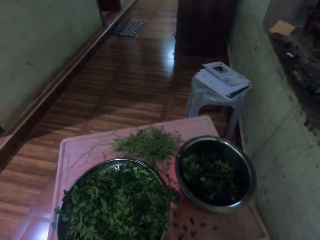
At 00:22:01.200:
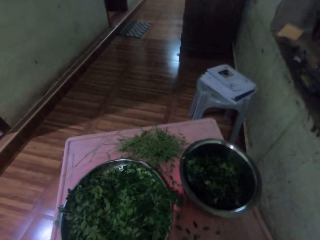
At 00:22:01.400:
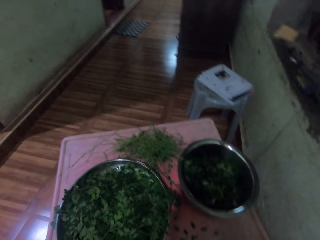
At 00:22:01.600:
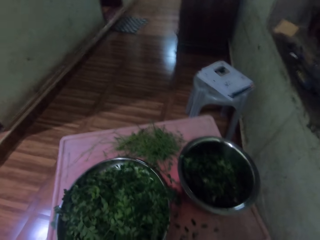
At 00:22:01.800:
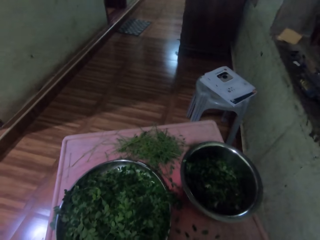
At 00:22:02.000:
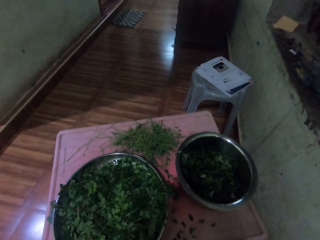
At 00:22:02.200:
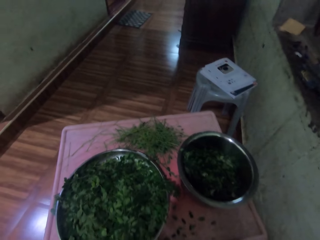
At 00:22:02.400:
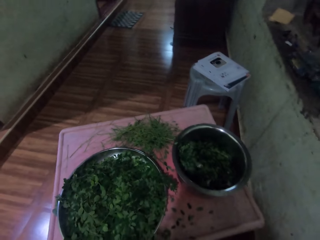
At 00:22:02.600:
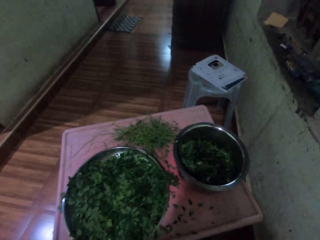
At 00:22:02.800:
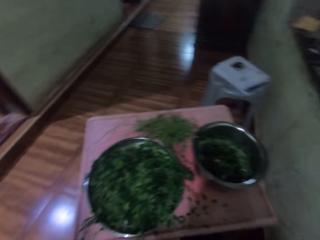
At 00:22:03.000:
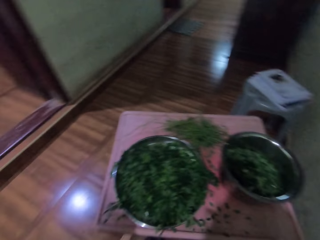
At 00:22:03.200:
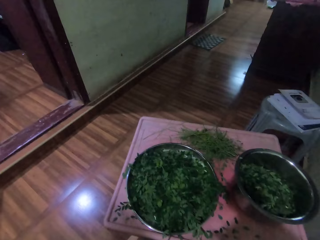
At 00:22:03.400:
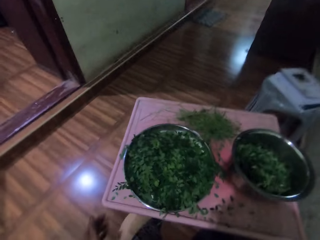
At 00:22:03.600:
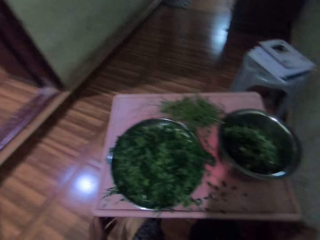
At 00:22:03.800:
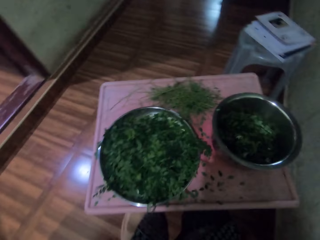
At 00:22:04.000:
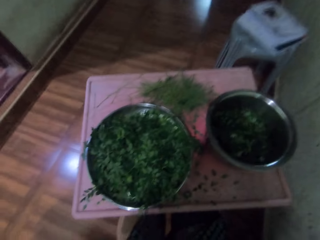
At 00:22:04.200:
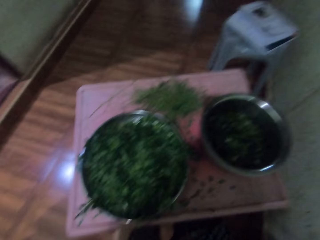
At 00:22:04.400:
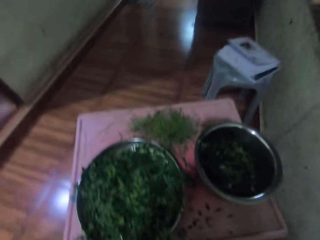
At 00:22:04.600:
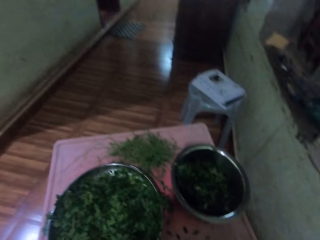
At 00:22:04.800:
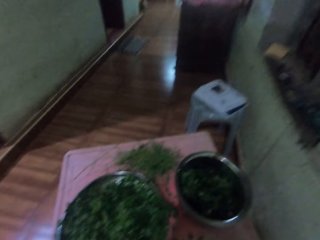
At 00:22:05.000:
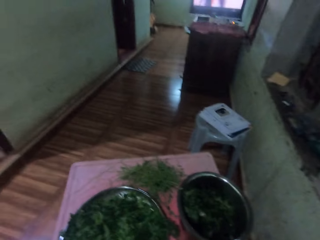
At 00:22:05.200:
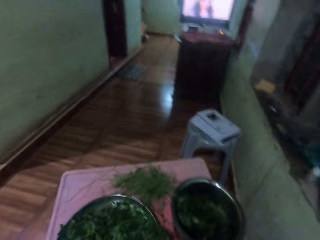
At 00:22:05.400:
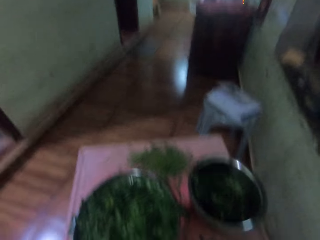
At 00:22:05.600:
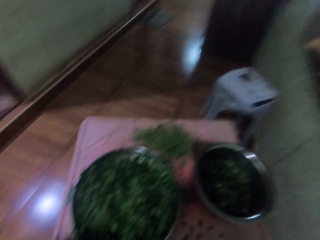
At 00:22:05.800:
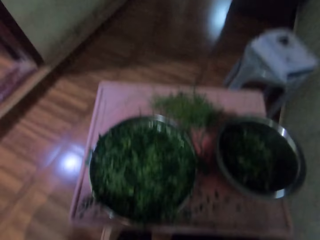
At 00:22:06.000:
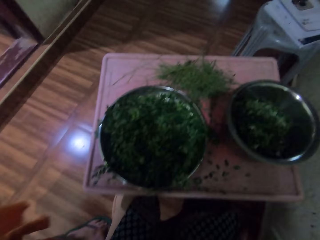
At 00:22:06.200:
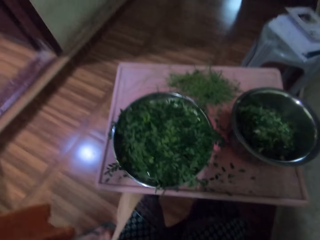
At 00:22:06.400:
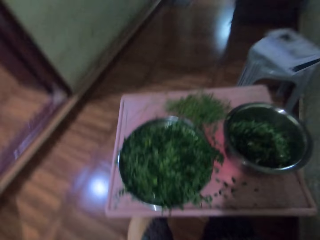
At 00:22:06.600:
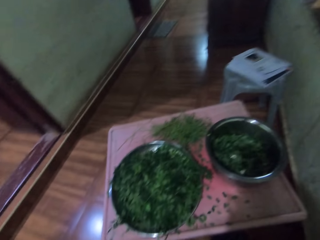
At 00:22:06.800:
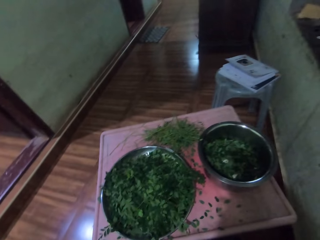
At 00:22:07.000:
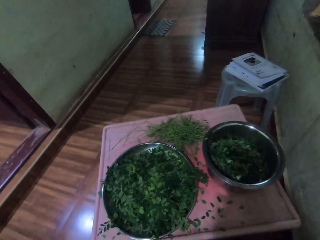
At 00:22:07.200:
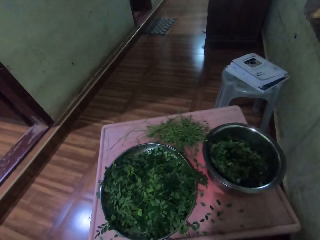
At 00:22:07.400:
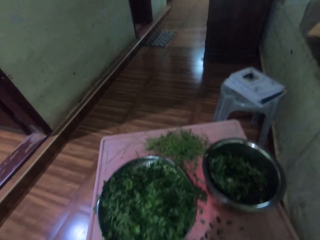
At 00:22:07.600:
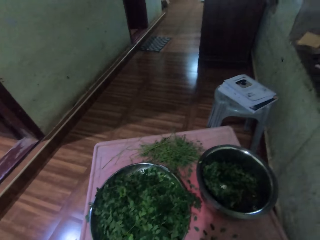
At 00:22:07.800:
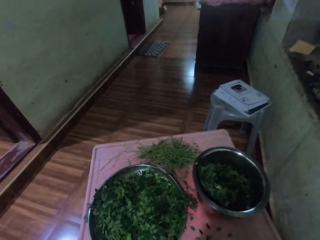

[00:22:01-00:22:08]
The camera wearer interacts with a person. They look around.

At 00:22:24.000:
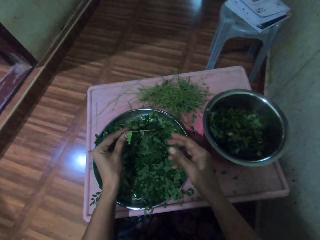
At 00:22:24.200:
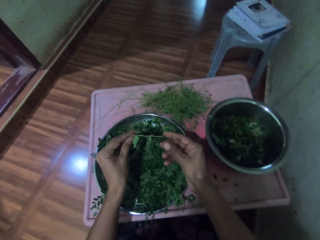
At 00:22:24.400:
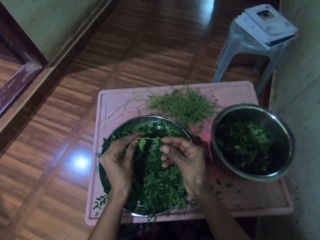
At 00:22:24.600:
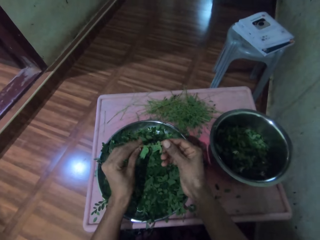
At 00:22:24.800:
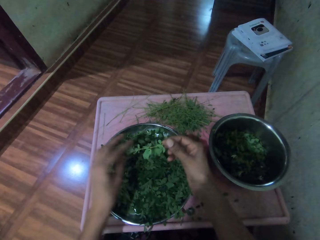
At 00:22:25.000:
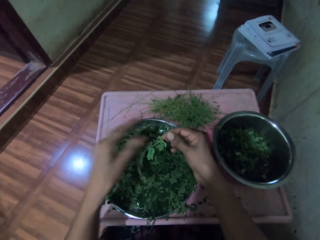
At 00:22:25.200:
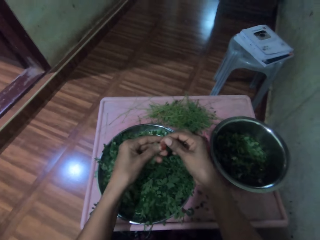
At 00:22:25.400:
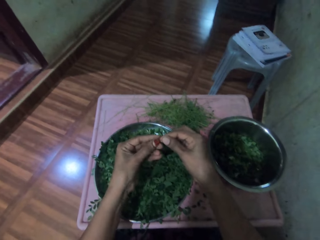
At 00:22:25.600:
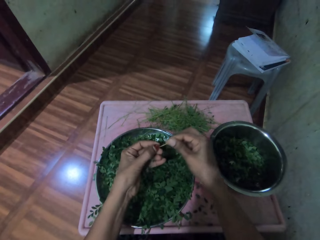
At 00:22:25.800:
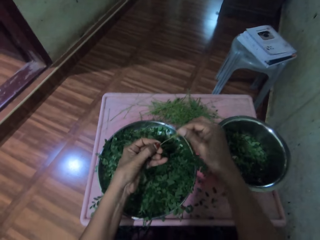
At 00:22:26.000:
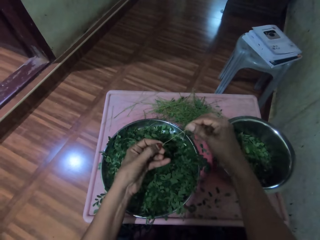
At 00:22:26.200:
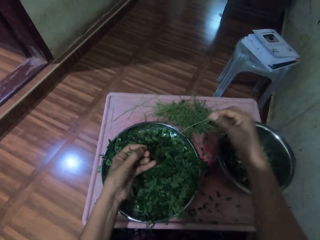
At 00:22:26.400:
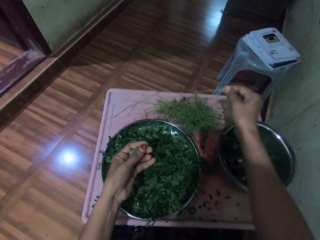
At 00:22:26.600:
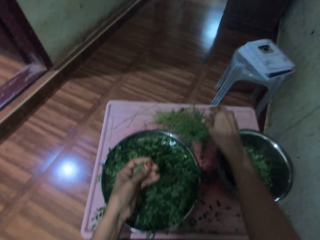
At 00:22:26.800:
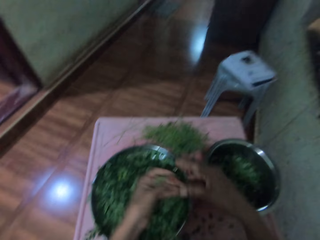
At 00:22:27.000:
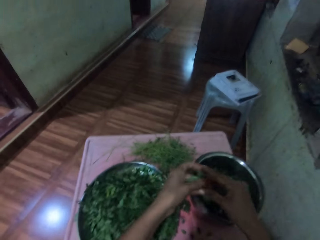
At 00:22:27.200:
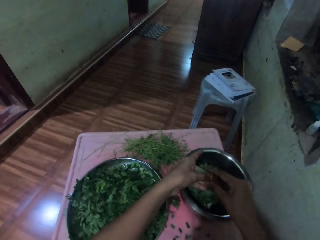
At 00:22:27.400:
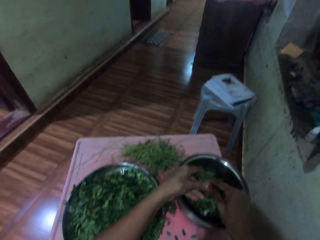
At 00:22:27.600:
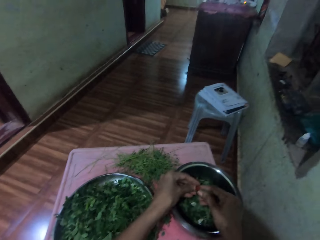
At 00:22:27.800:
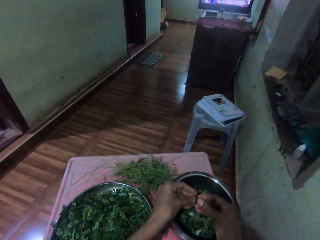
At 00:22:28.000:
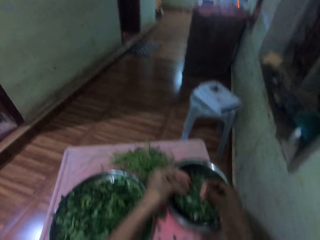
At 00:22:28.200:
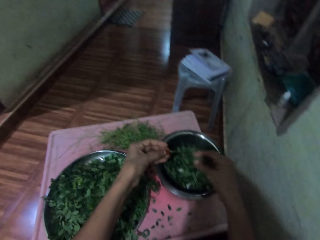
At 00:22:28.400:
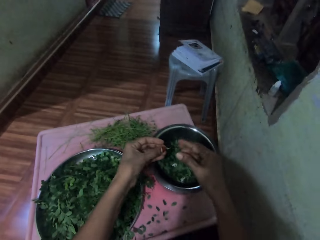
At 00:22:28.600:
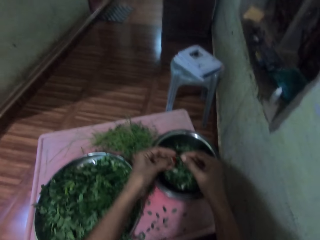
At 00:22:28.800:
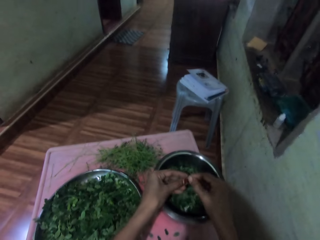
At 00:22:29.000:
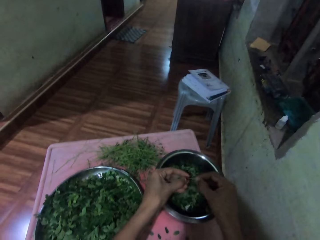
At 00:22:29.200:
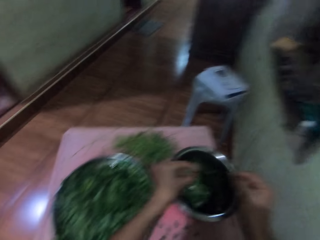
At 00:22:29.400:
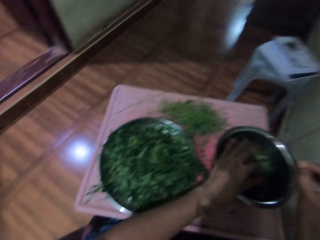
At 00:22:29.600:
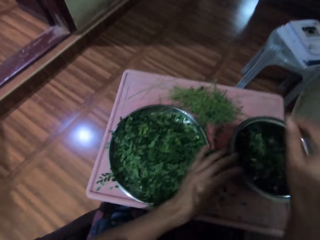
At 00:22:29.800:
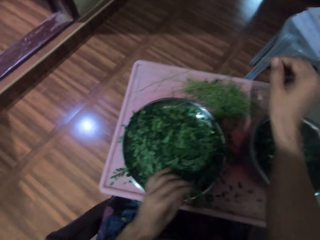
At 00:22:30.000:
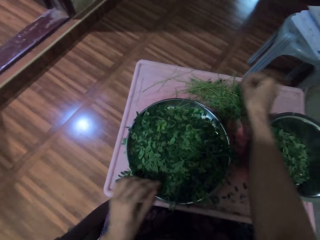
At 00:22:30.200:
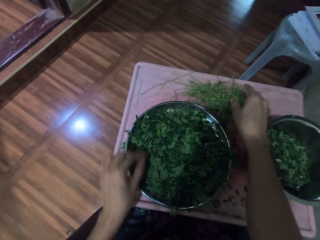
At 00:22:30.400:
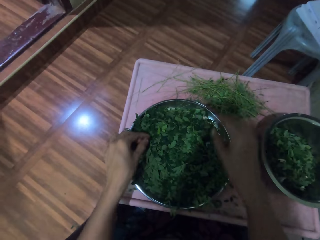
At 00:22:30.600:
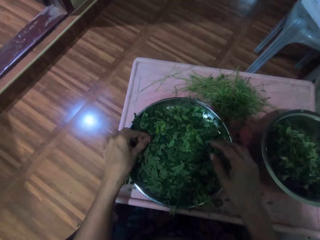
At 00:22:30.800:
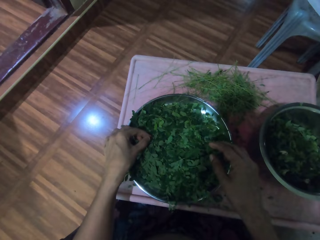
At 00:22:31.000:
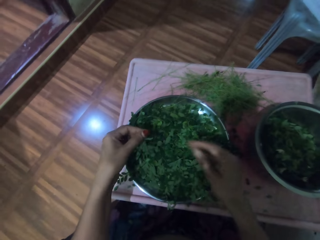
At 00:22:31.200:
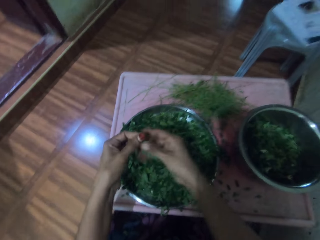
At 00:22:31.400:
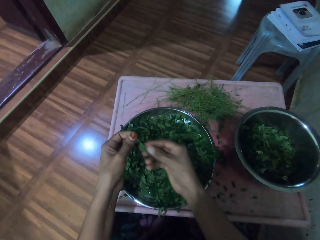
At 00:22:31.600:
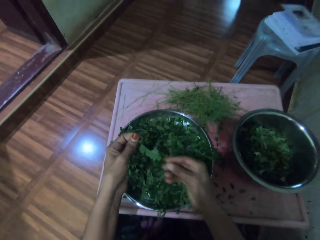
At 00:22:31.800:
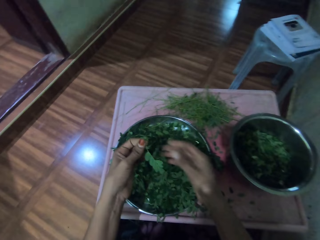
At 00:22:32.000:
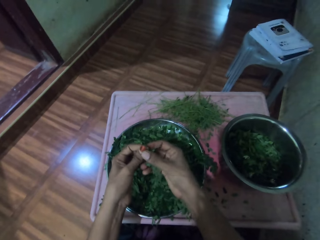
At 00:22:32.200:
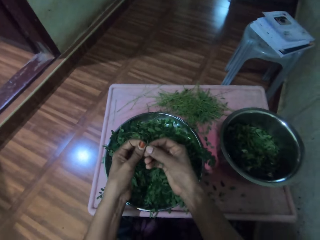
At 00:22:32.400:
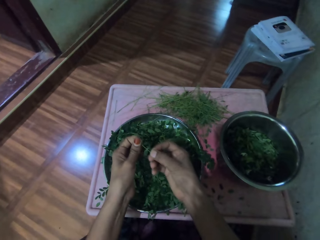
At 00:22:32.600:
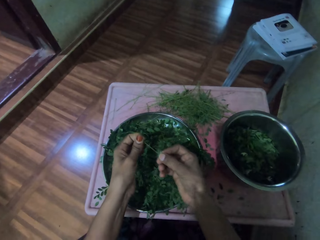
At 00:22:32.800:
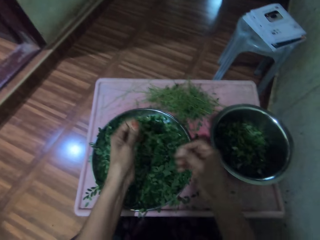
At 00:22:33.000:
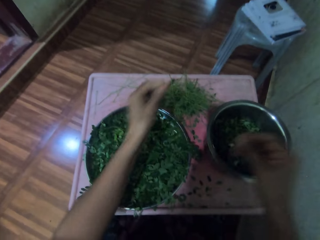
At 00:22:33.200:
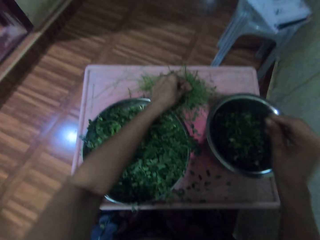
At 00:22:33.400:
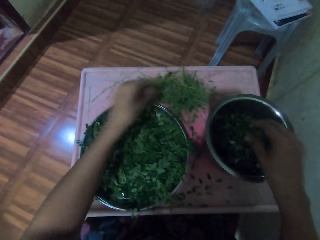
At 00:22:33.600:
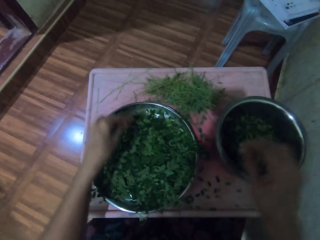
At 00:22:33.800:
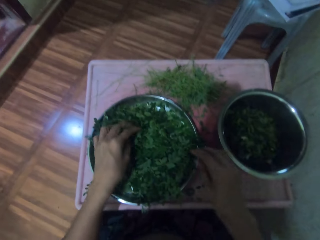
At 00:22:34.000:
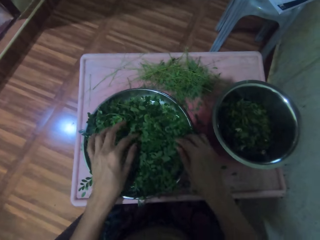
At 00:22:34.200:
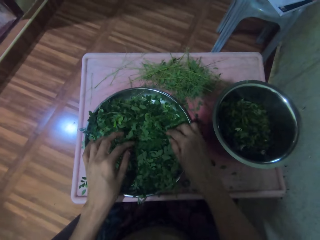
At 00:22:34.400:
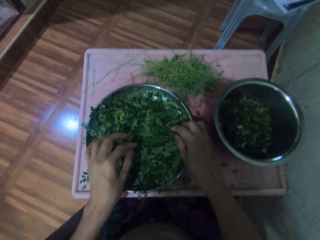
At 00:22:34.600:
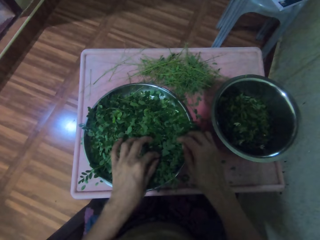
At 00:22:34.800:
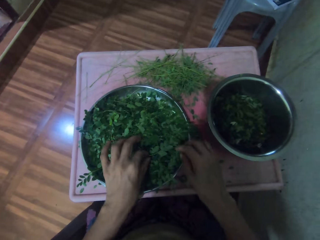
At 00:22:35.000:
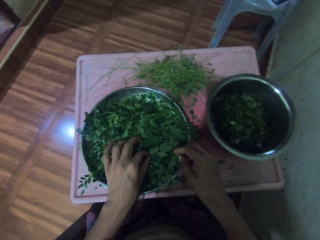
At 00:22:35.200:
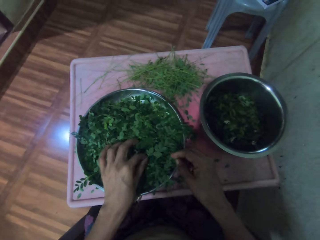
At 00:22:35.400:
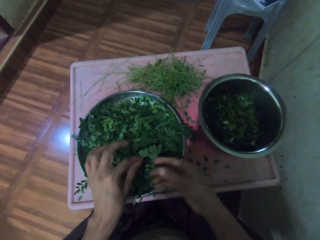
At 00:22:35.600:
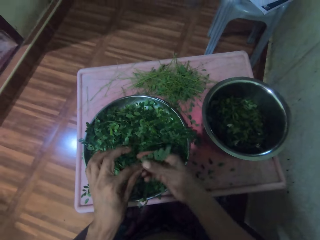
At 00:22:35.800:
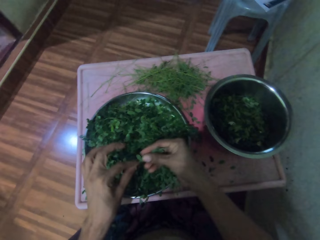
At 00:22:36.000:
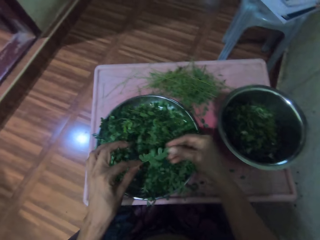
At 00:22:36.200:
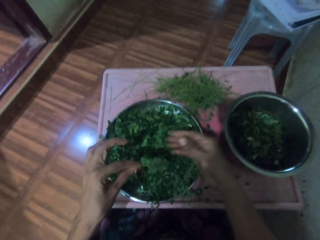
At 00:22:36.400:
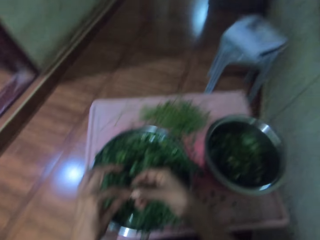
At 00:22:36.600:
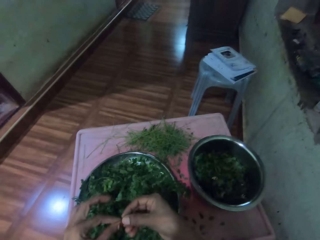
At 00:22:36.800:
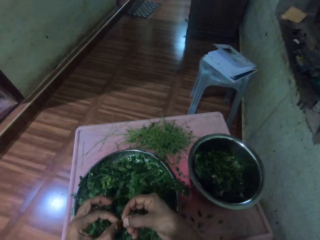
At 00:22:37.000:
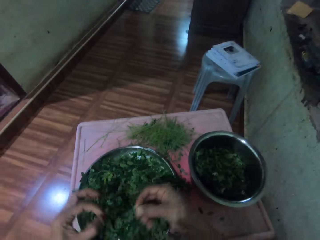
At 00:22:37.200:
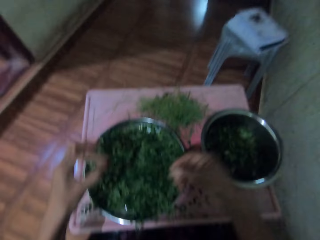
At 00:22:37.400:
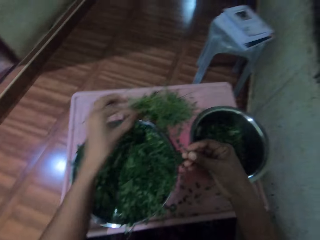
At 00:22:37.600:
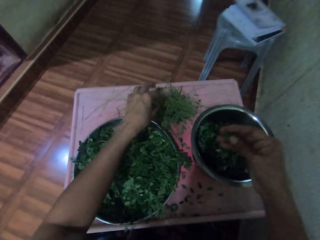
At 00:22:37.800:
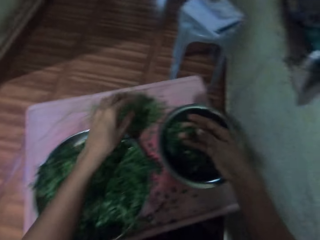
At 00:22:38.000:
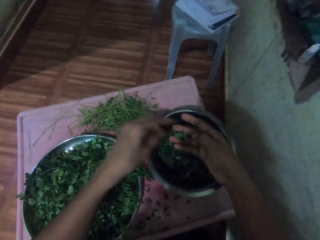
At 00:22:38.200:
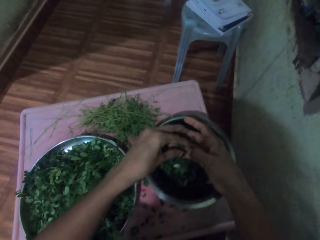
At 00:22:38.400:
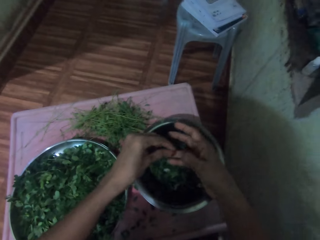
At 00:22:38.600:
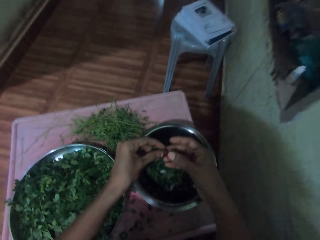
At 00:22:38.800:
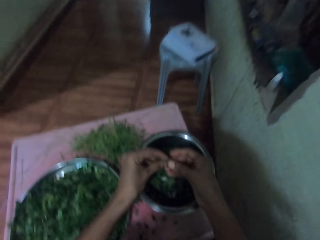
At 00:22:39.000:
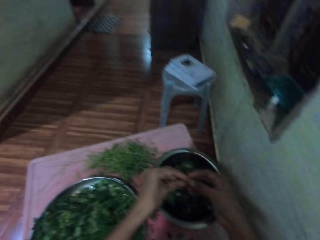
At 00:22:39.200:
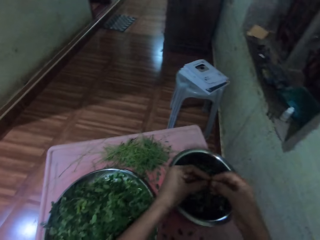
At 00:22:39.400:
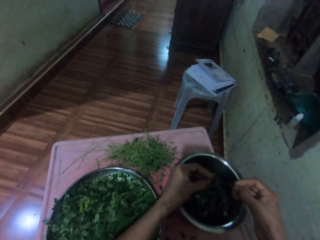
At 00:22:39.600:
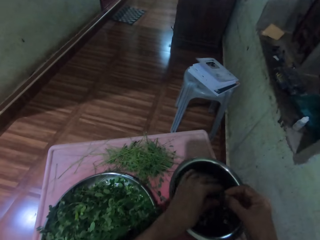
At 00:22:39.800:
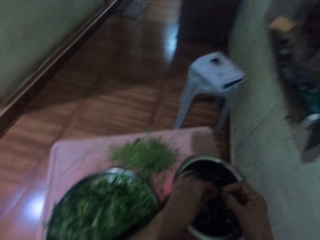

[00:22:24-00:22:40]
The camera wearer shifts a vegetable to the right hand. They prepare the vegetable. They destem the vegetable. They place the stem on a table. They prepare the vegetable. They place the vegetable in a bowl. They place the stem on the table. They pick up the vegetable. They wipe the vegetable. They prepare the vegetable. They destem the vegetable. They place the vegetable in the bowl. They place the stem on the table. They pick up the vegetable. They wipe the vegetable. They prepare the vegetable. They destem the vegetable. They place the vegetable in the bowl. They place the stem on the table. They prepare the vegetable.
